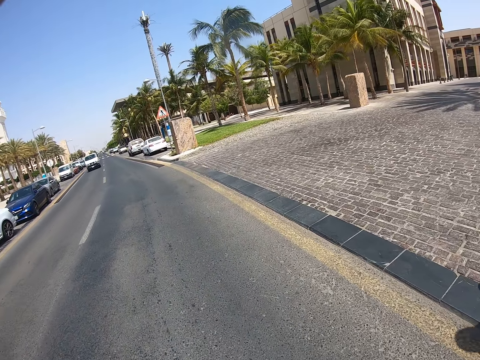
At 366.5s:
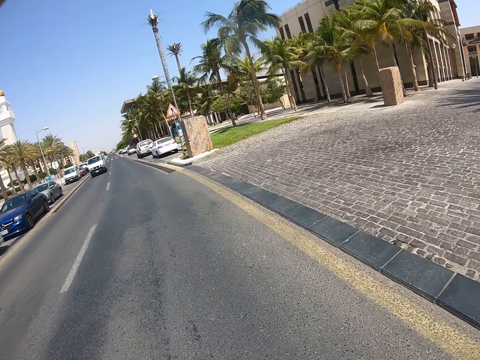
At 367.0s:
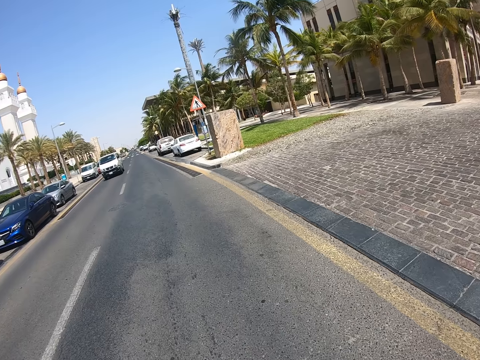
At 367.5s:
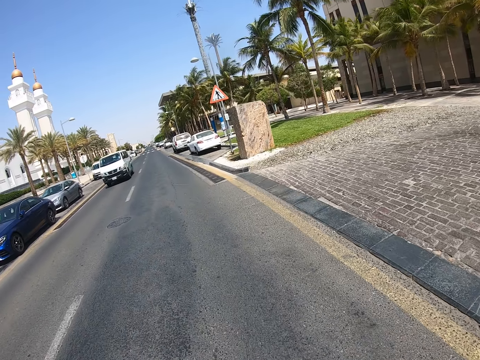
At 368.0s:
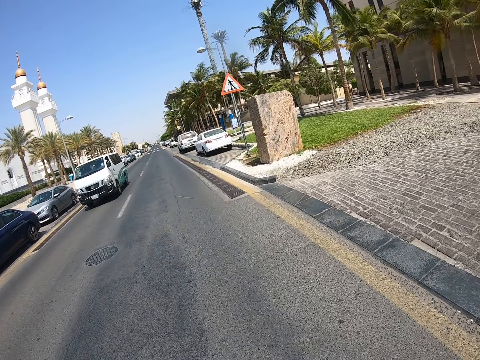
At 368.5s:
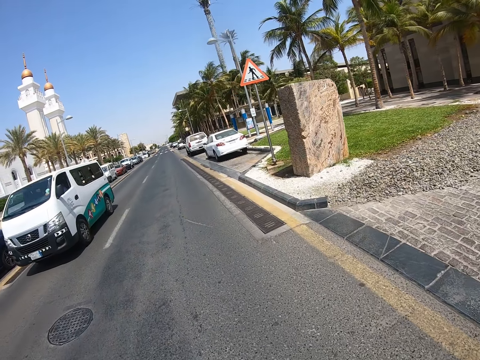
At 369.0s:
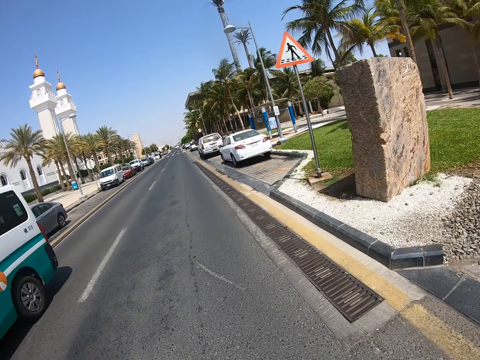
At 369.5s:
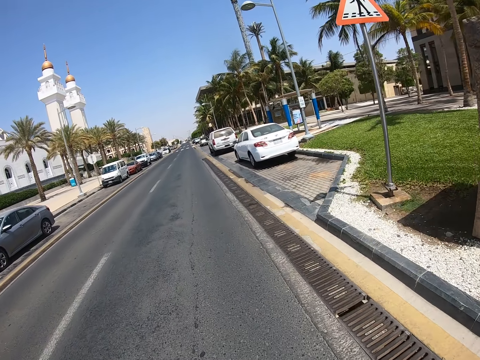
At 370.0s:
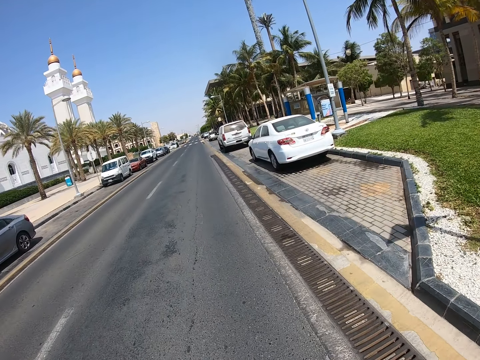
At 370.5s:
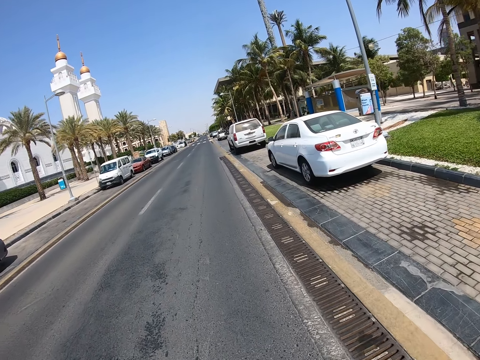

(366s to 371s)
The camera wearer cycles on the road.

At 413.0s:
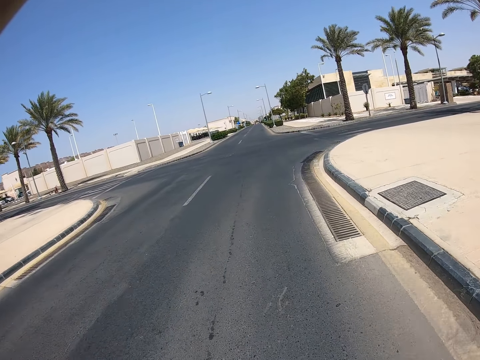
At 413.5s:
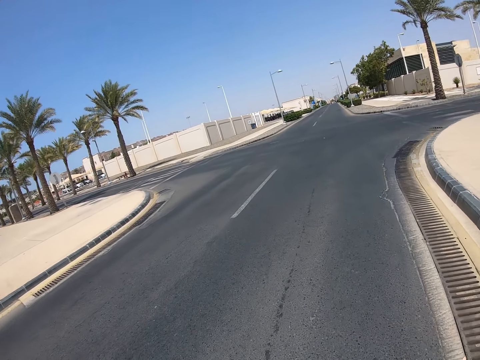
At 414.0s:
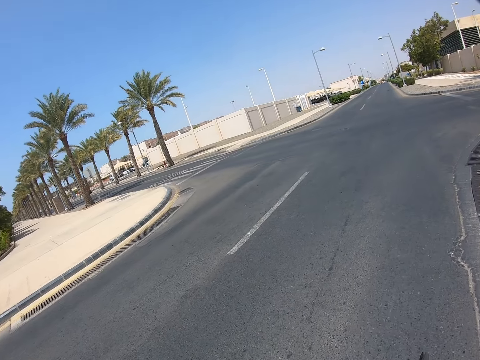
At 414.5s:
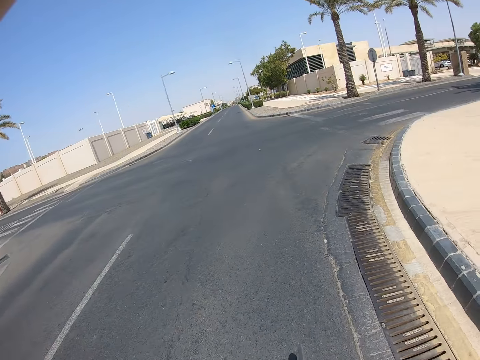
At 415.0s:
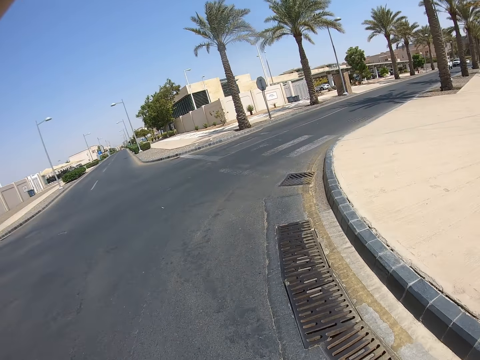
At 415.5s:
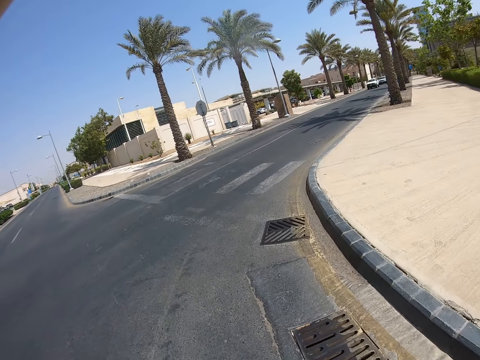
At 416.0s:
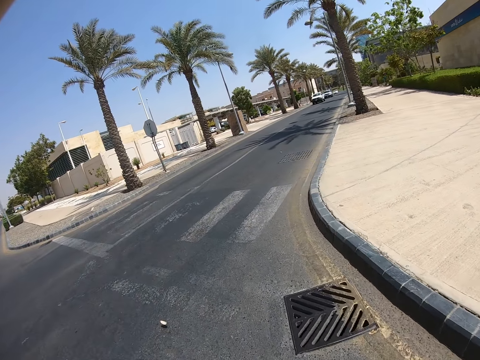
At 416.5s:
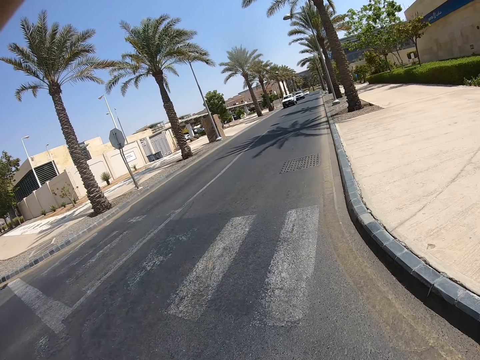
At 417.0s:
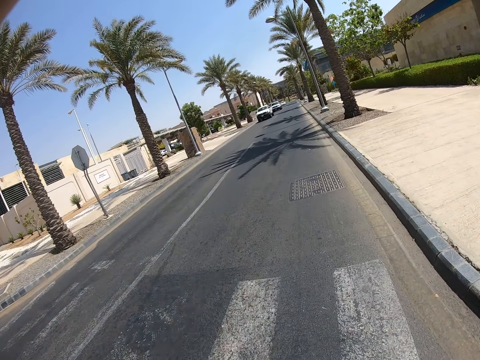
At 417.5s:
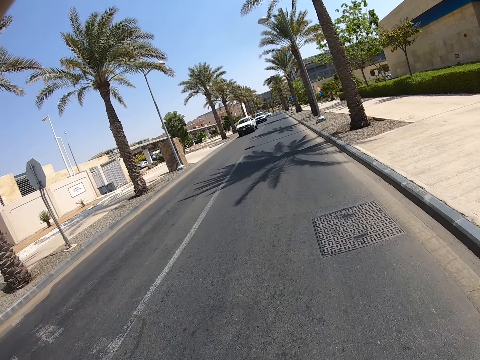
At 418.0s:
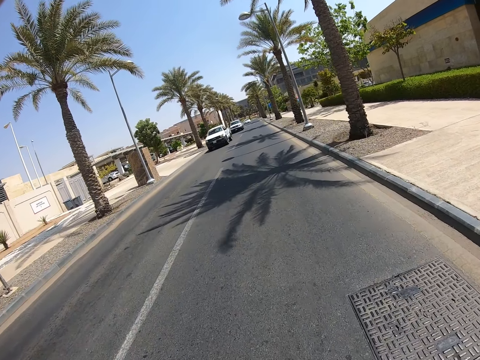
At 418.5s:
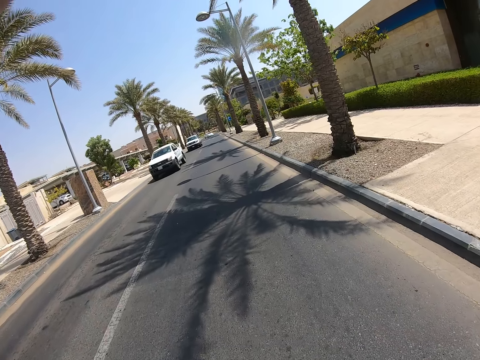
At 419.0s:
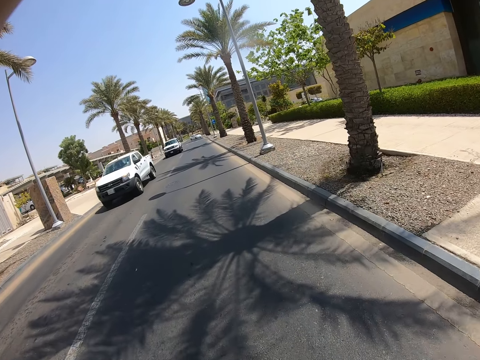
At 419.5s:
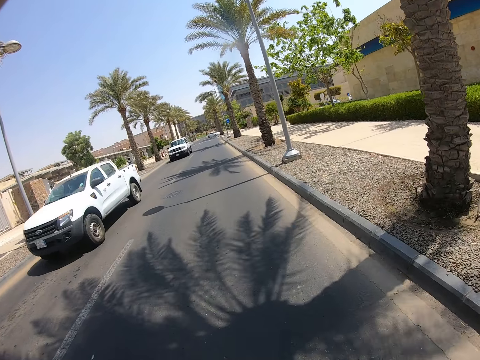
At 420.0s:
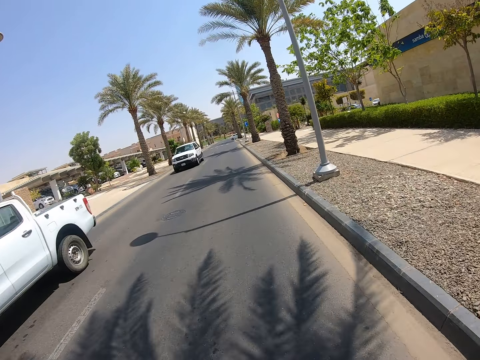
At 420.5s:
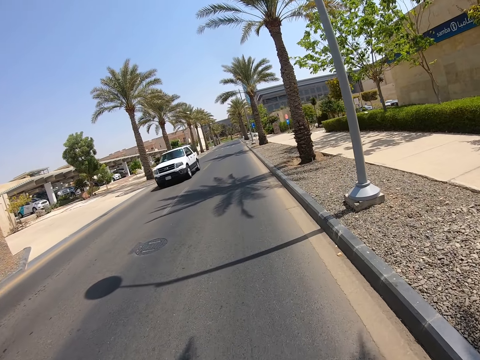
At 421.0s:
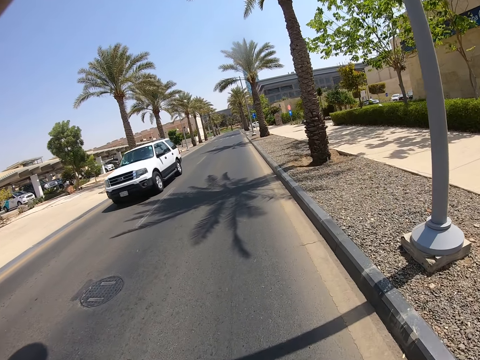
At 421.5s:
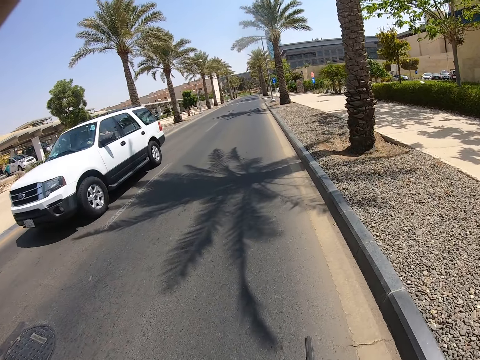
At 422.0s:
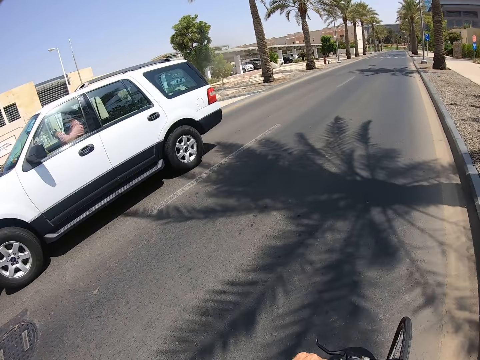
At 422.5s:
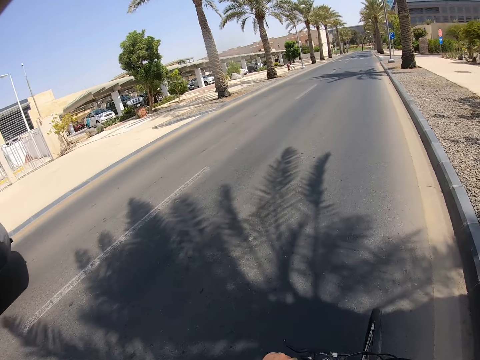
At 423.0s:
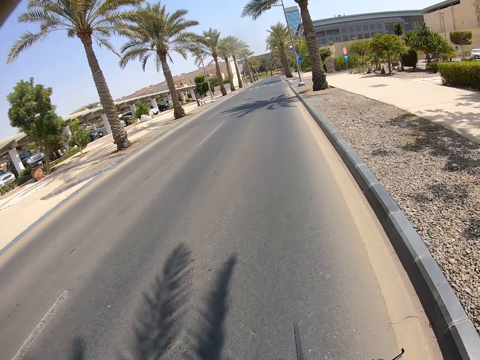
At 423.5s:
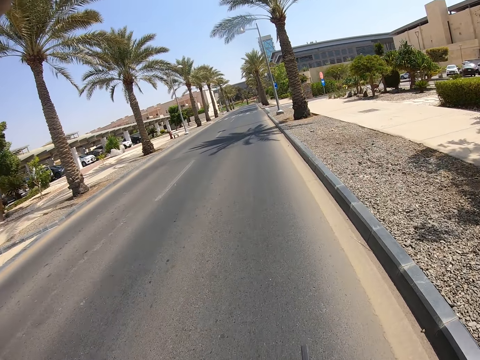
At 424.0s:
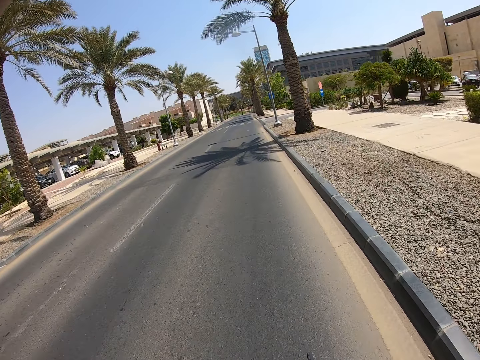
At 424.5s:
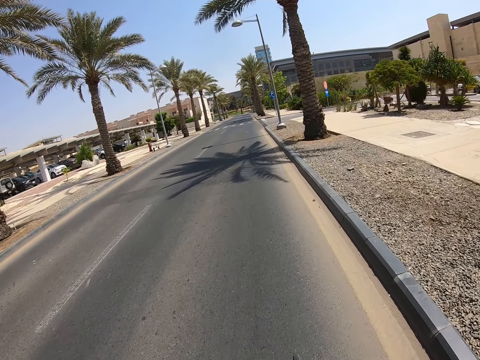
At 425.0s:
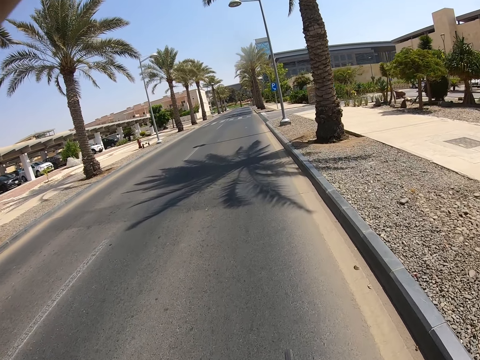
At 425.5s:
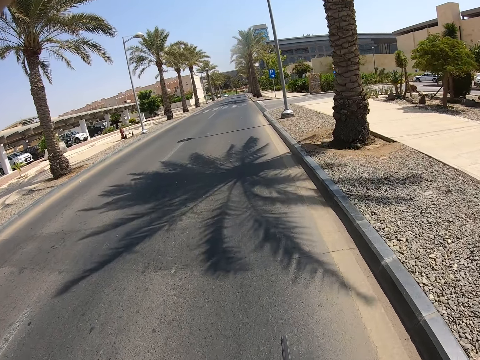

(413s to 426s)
The camera wearer takes a right turn. A man takes a right turn. The camera wearer converges with the man.

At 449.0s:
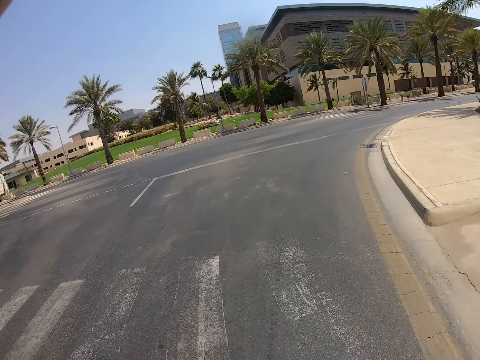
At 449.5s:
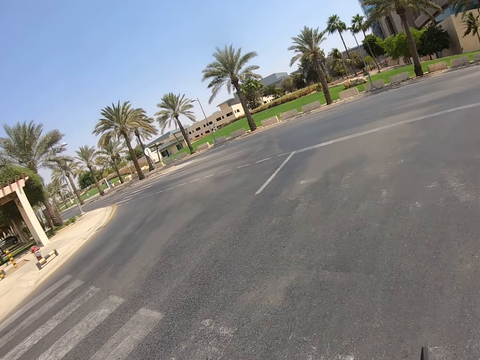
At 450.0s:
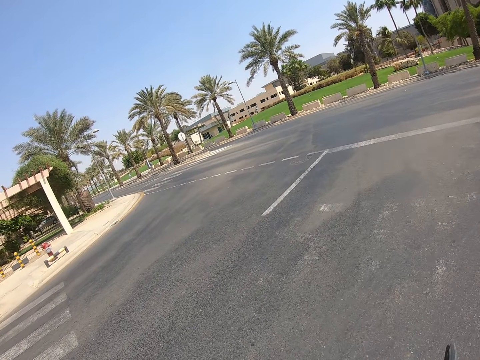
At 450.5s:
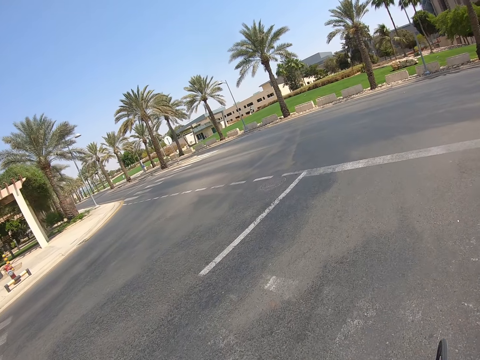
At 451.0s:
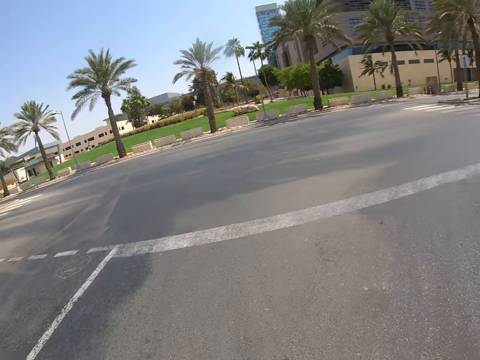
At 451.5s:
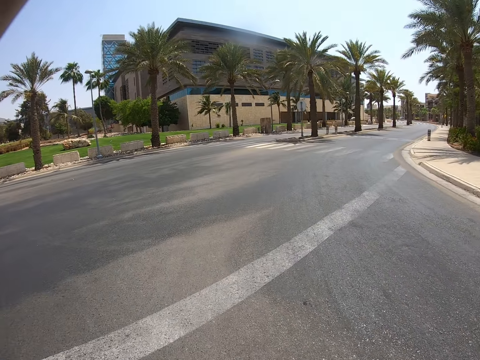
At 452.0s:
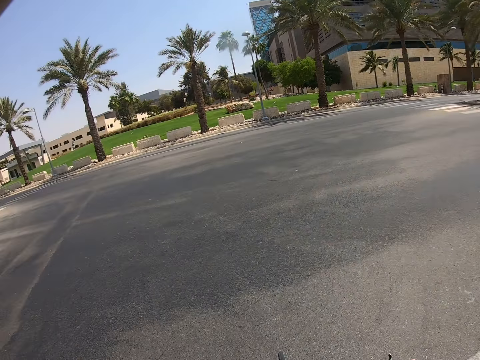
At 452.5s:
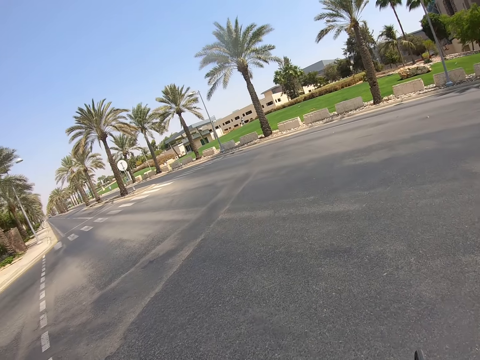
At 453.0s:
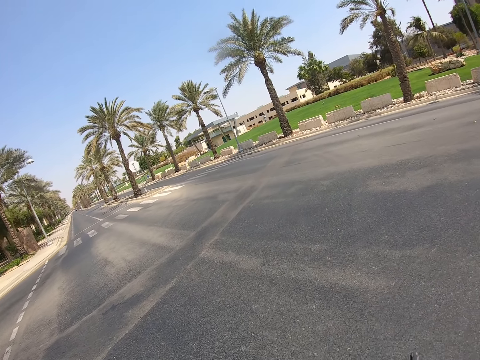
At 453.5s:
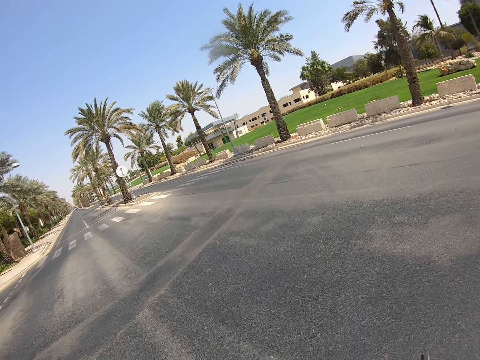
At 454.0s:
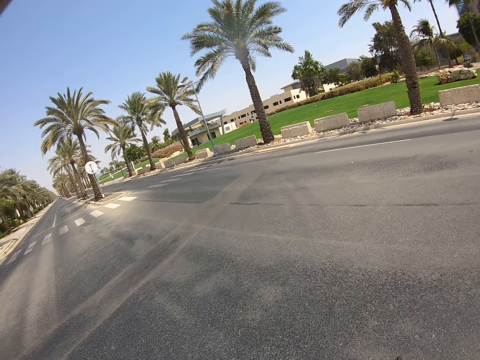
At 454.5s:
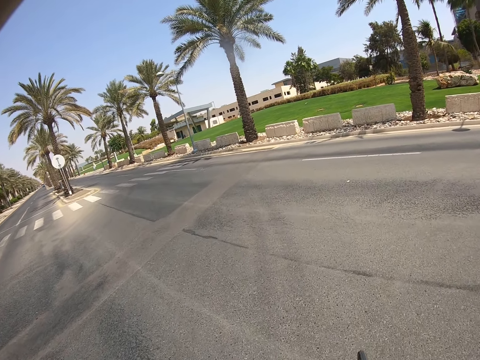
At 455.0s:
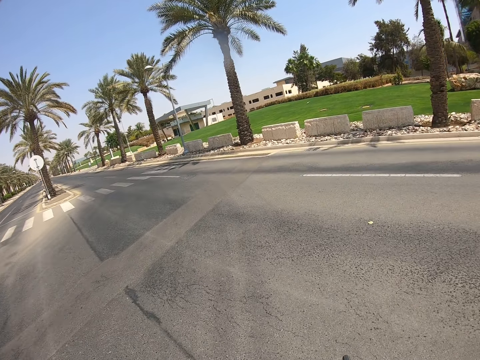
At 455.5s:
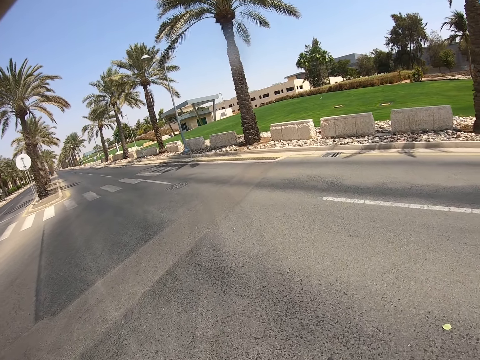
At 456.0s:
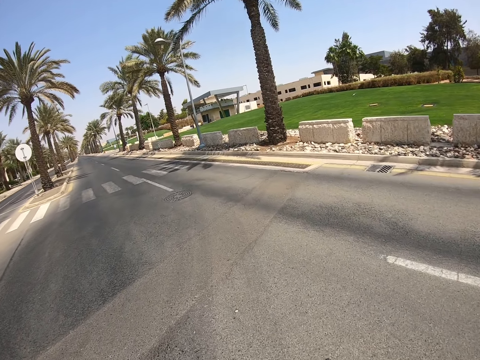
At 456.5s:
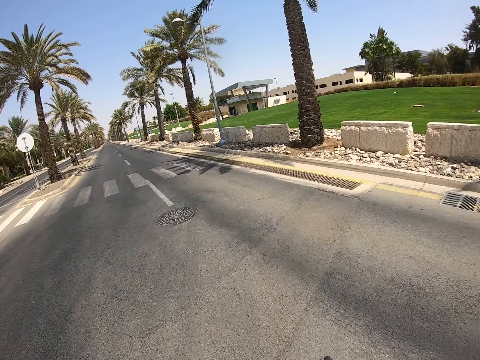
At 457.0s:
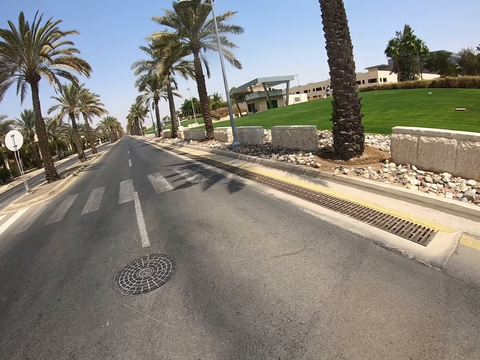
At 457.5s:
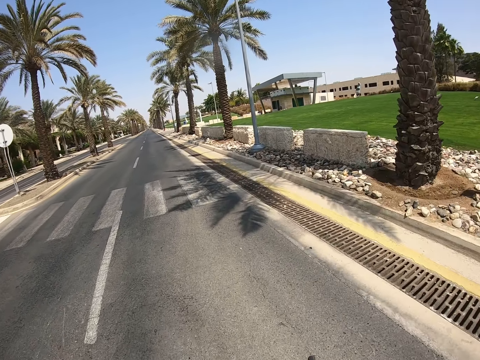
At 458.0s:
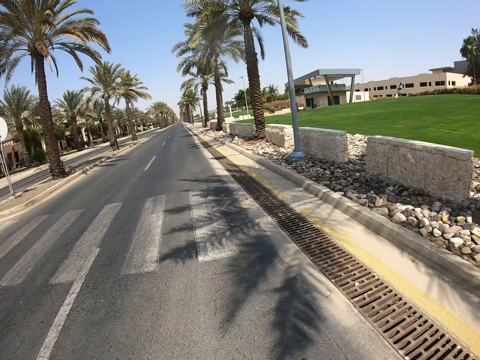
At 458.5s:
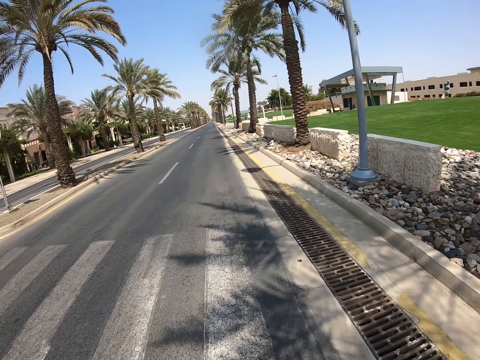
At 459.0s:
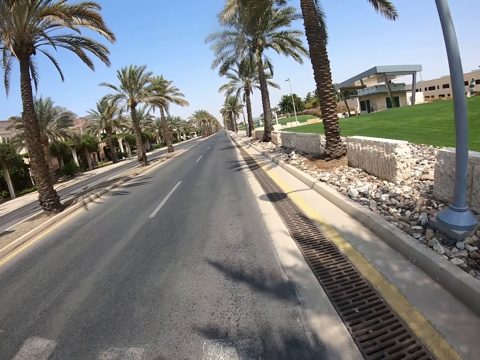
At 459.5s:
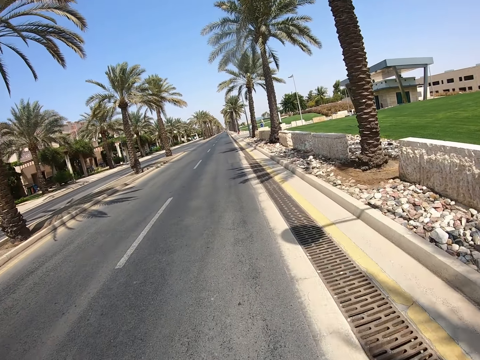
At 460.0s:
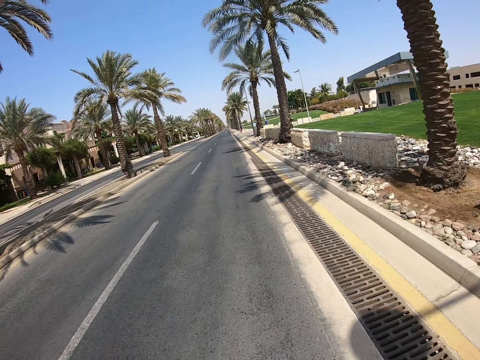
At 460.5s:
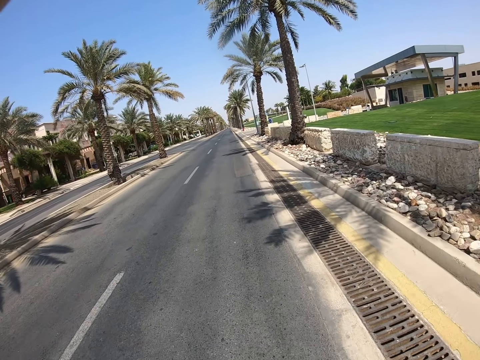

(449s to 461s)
The camera wearer checks the road both sides. They take a left turn. A man takes a left turn.
